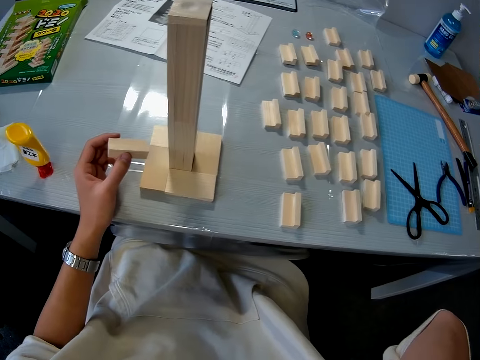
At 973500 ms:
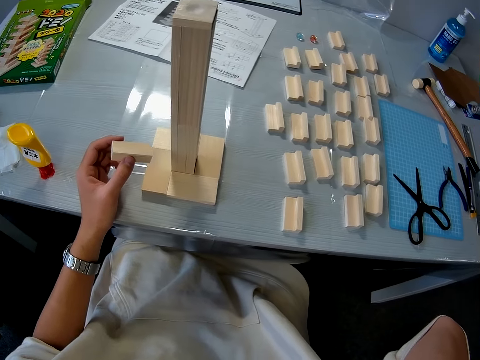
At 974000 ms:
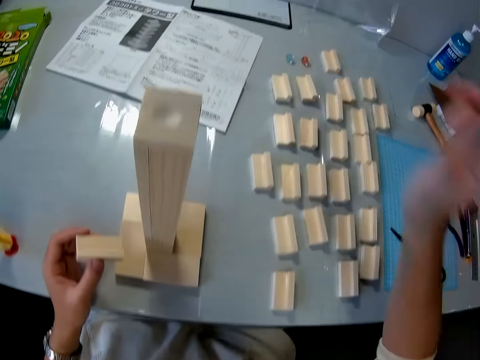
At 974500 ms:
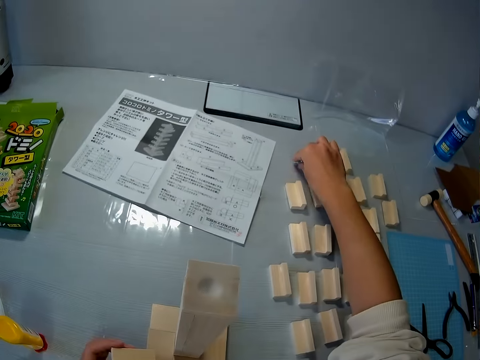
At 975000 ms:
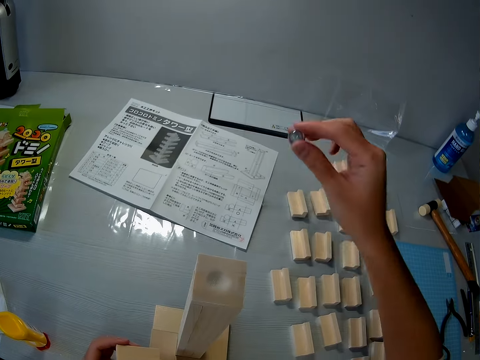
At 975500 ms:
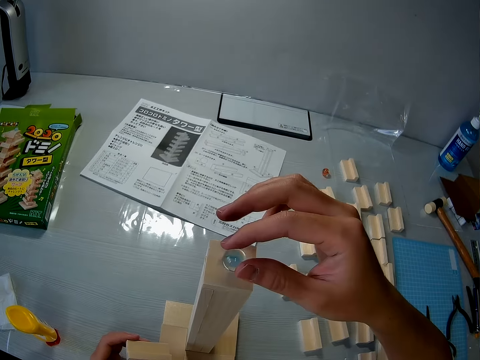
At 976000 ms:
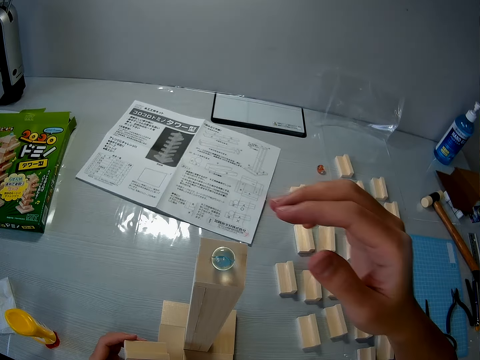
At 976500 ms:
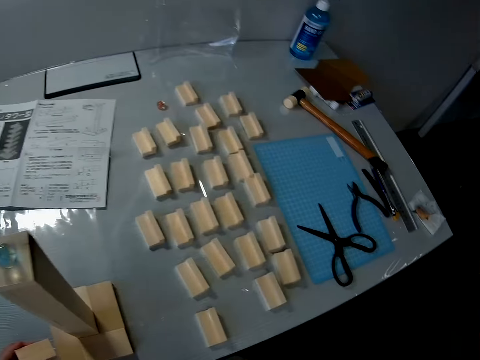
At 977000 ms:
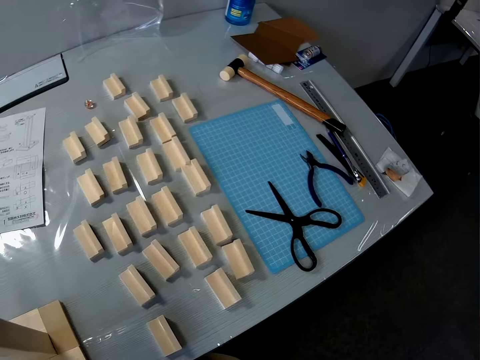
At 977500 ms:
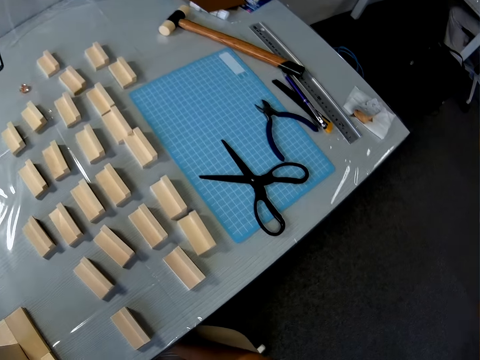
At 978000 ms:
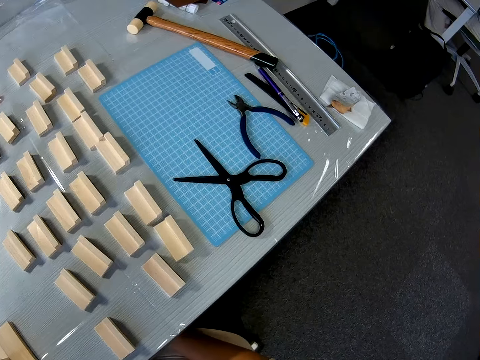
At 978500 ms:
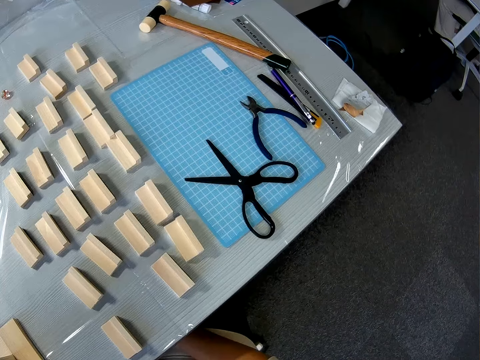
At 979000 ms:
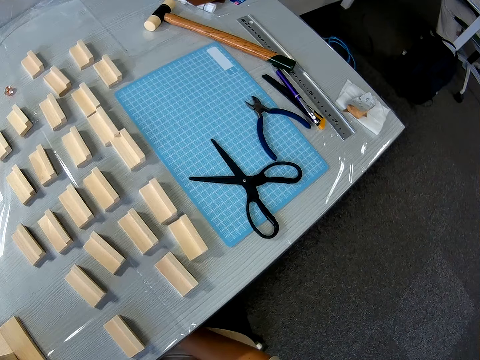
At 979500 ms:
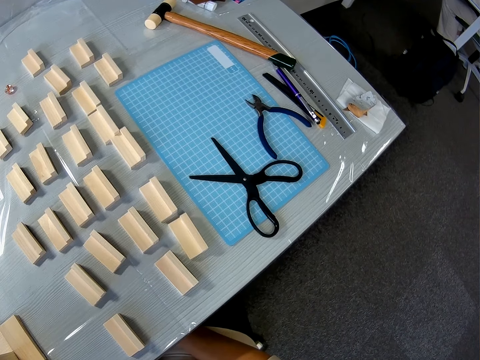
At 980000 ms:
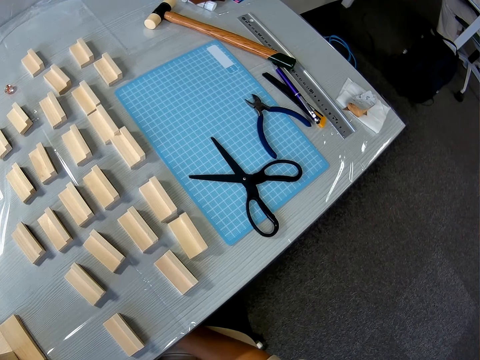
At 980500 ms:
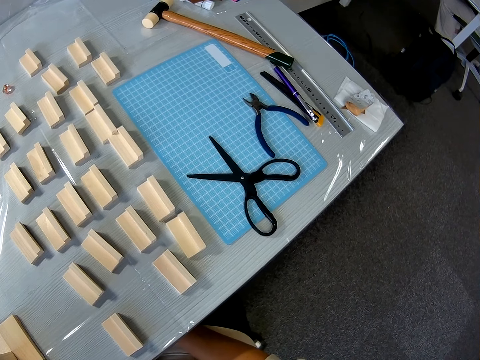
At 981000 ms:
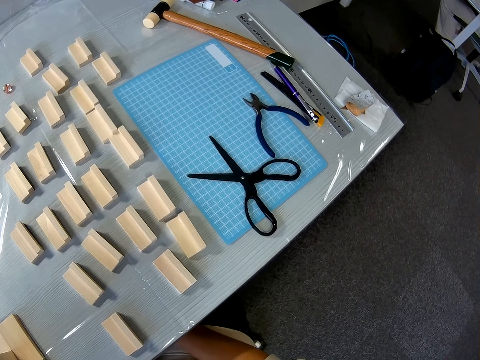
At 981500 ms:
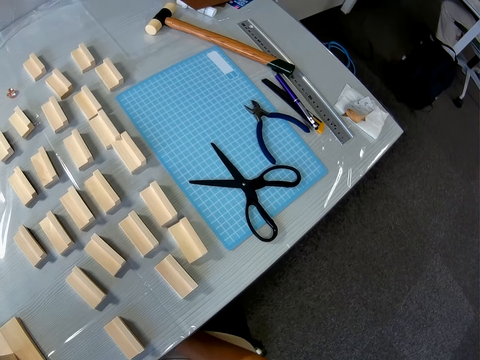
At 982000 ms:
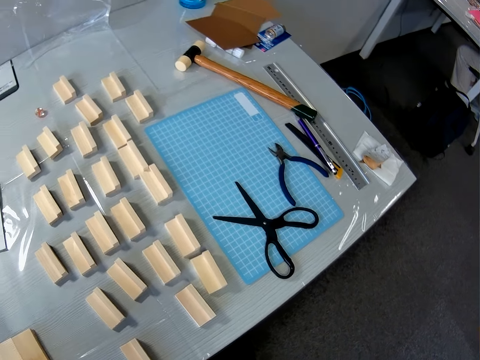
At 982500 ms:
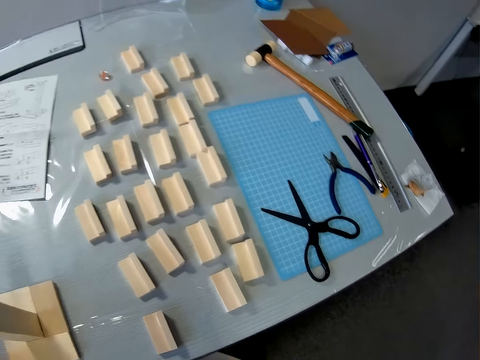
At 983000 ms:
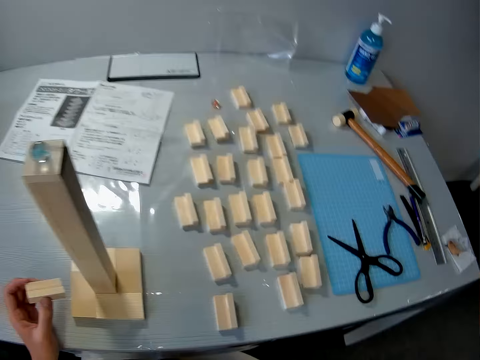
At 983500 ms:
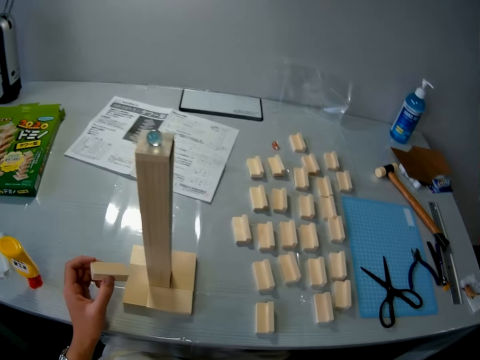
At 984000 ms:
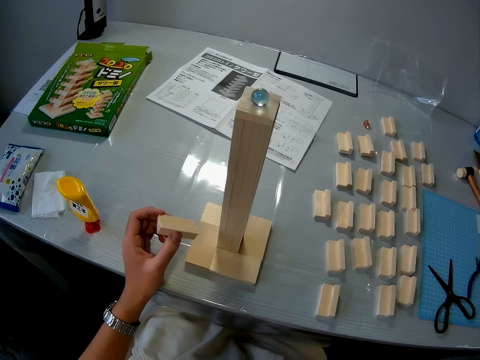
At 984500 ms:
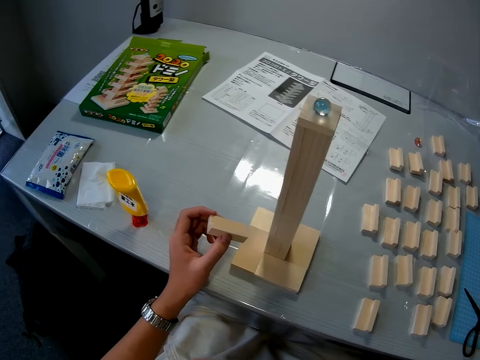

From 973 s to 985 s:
The camera wearer picks a marble from the table. They put the marble on top of the wood tower.

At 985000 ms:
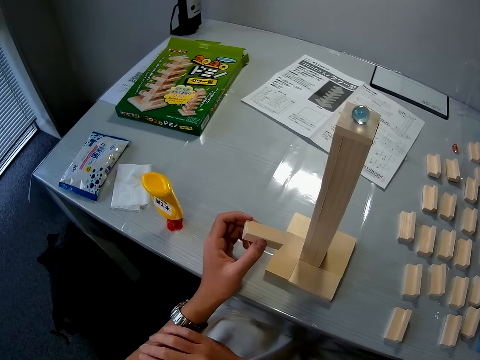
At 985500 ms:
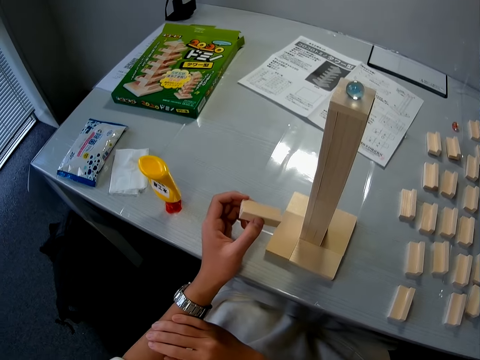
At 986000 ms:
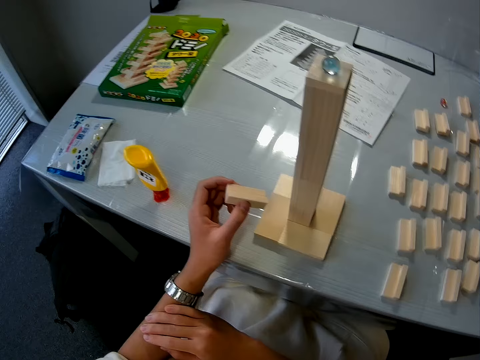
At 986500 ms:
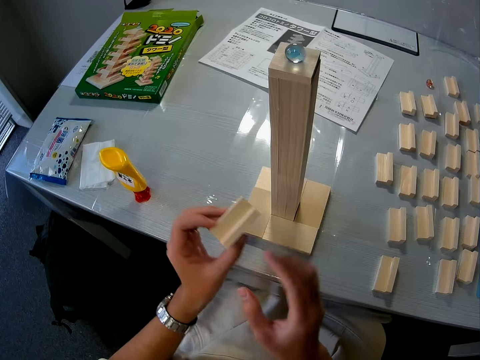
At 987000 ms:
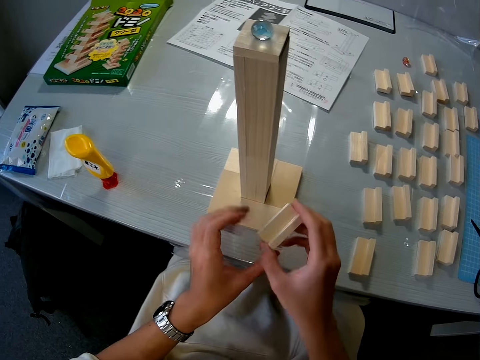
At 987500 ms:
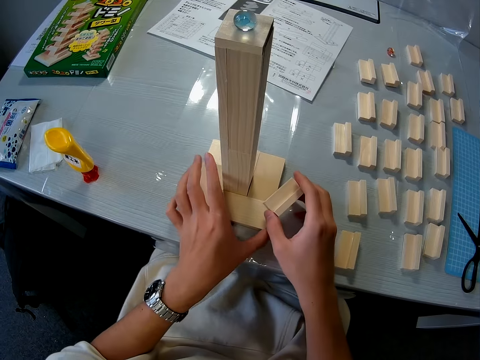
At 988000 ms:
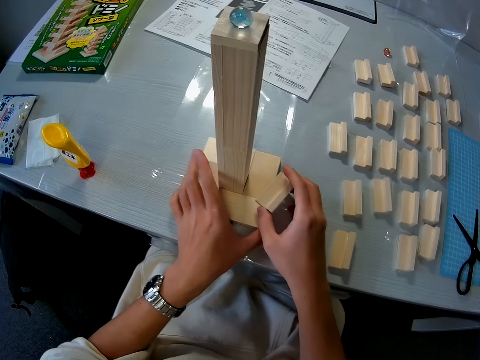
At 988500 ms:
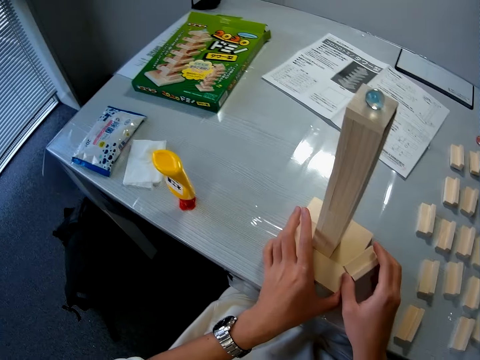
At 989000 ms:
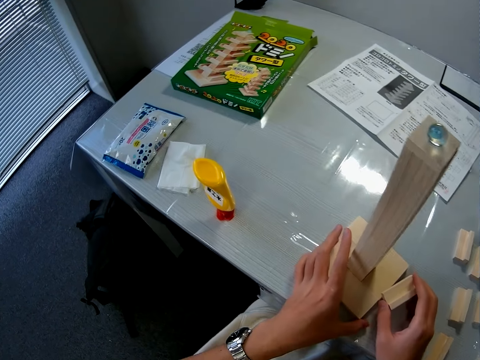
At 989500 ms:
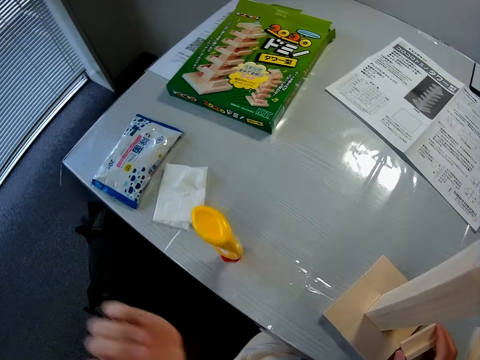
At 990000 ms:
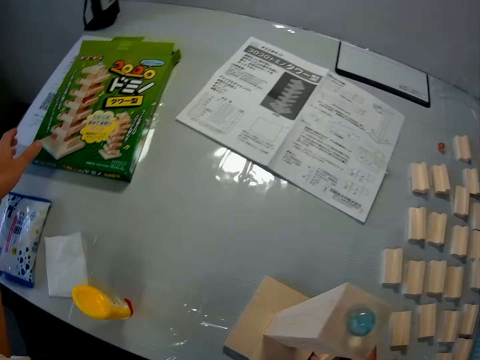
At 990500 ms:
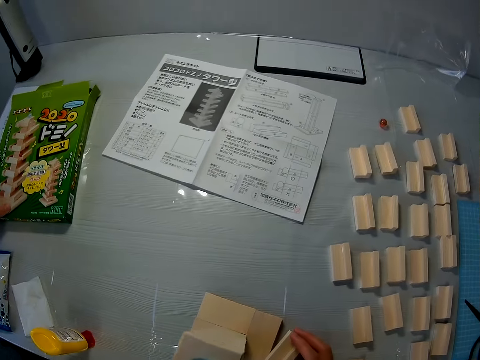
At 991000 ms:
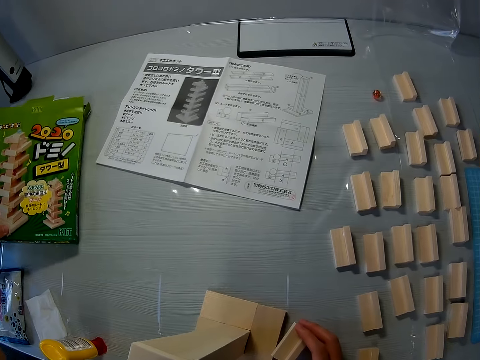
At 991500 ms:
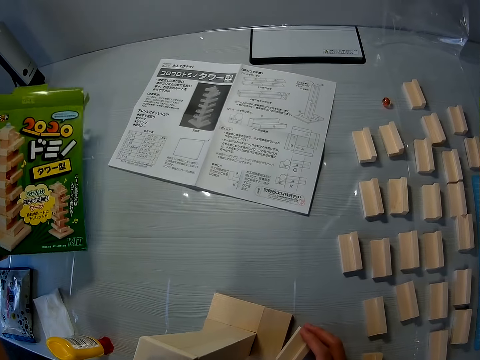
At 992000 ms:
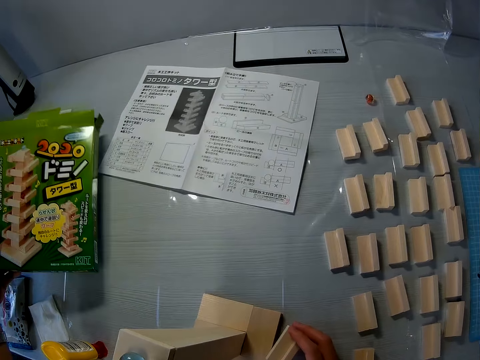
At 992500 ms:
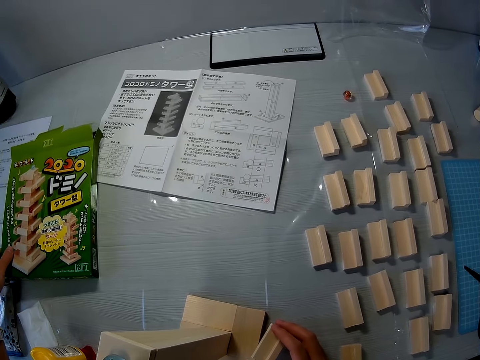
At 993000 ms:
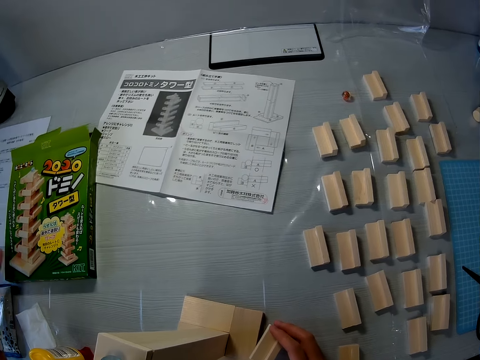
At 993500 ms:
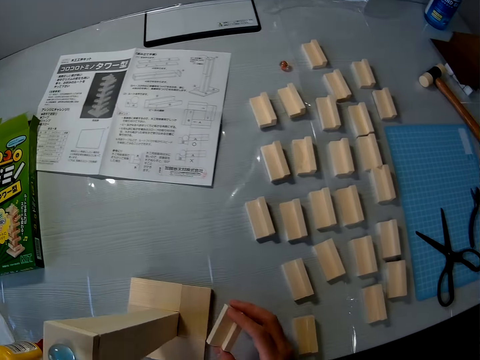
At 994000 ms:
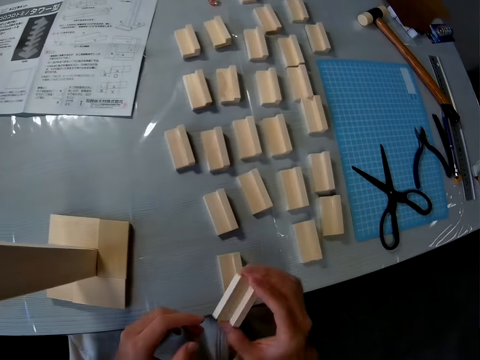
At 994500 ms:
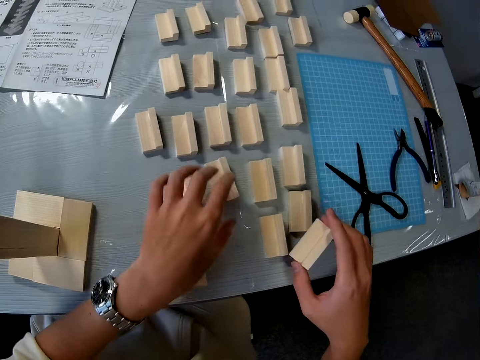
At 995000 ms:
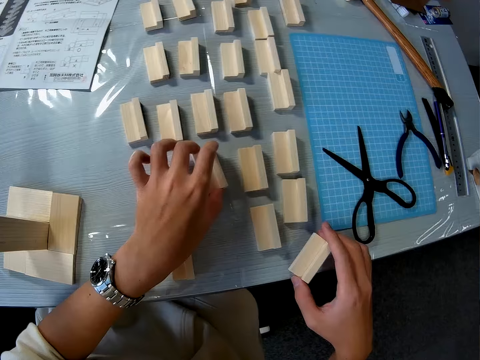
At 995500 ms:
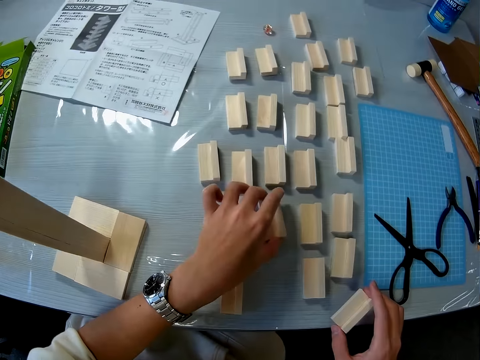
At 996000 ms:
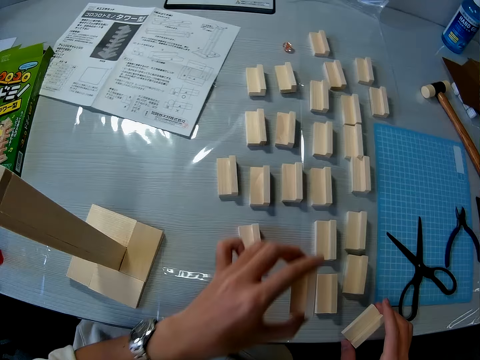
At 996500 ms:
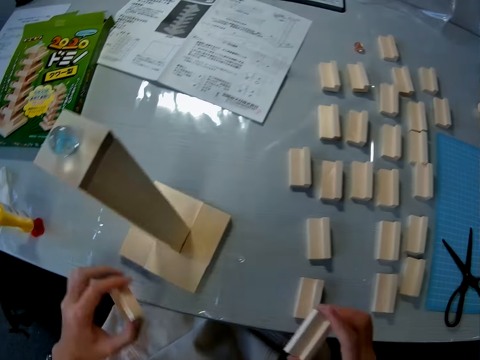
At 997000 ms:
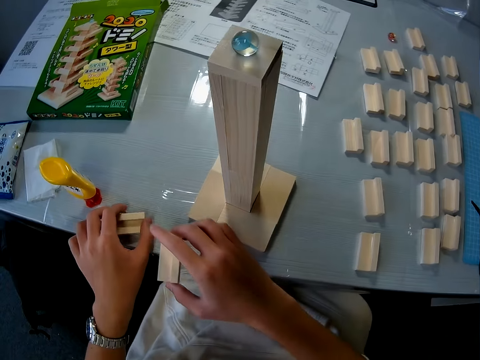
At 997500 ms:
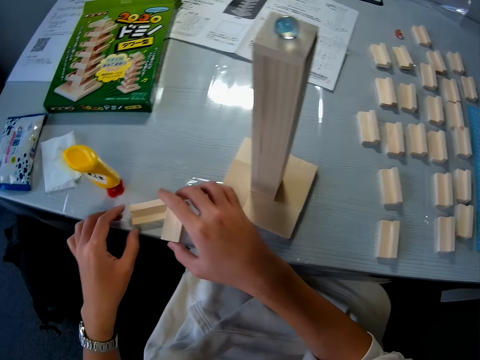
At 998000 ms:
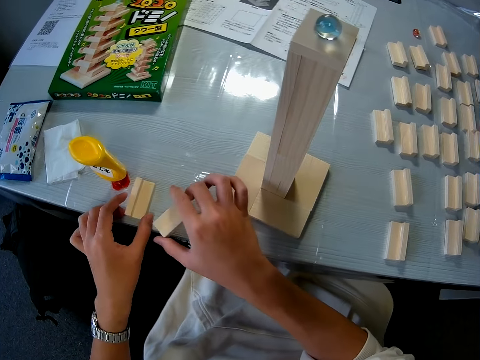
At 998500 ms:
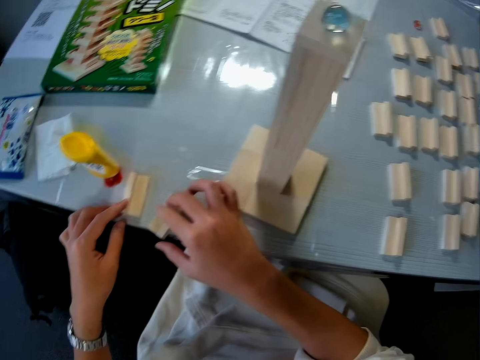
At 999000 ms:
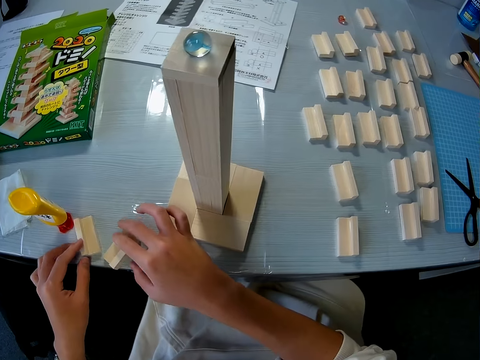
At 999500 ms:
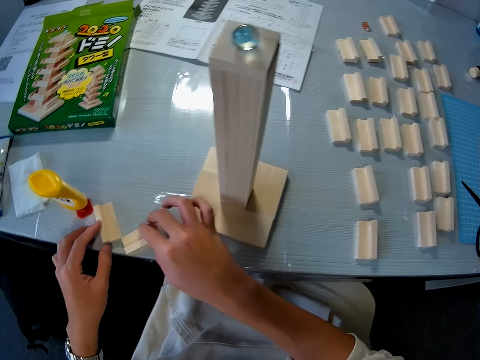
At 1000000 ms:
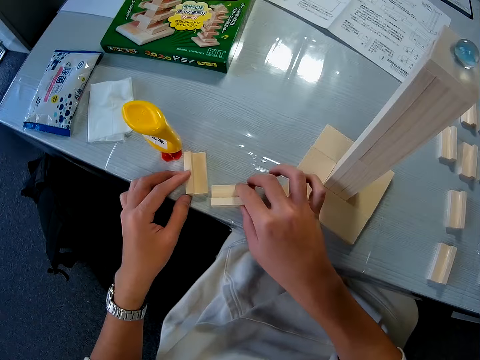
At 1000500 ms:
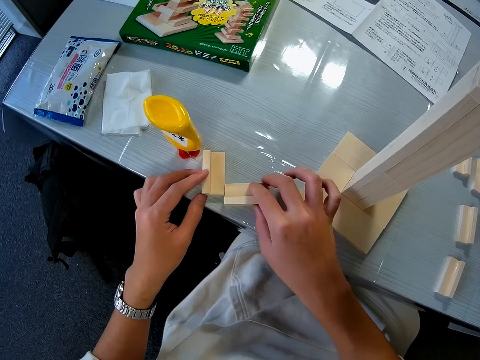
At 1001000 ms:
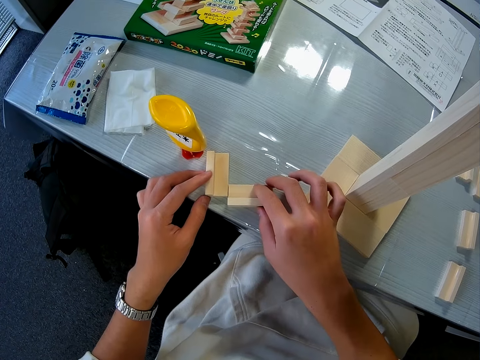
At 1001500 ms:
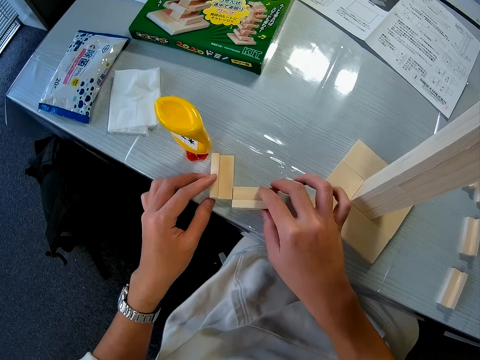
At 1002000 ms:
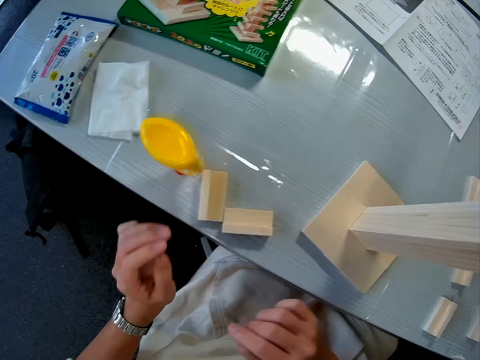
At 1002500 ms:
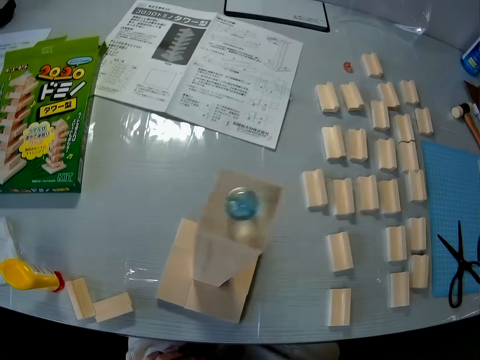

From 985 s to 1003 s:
The camera wearer moves the wood and tower. They slightly turn the wooden craft. They pick up a box from the table. They put the table down. They drop and pick up wood. They pick two pieces of the wooden craft. They adjust wood on the table.
